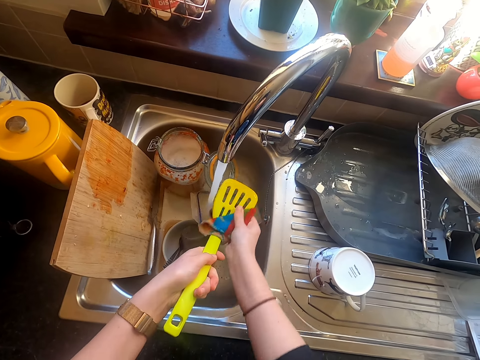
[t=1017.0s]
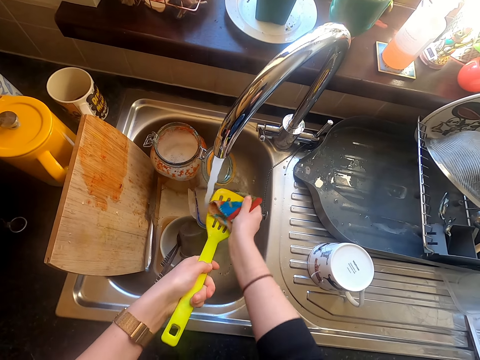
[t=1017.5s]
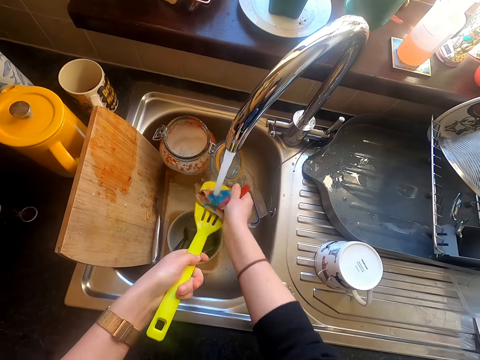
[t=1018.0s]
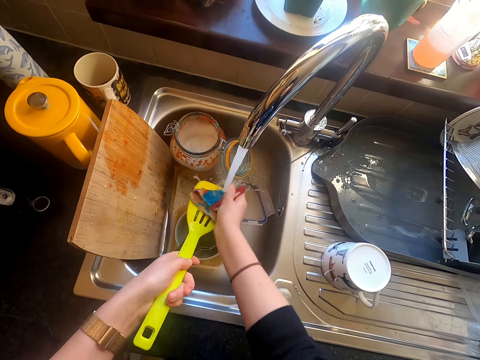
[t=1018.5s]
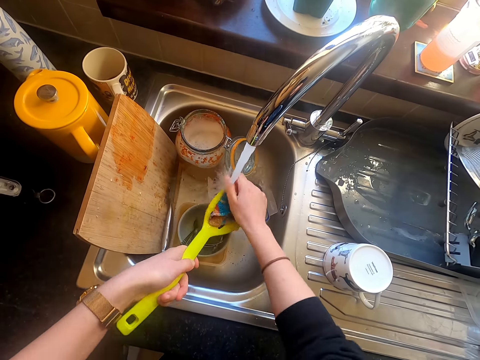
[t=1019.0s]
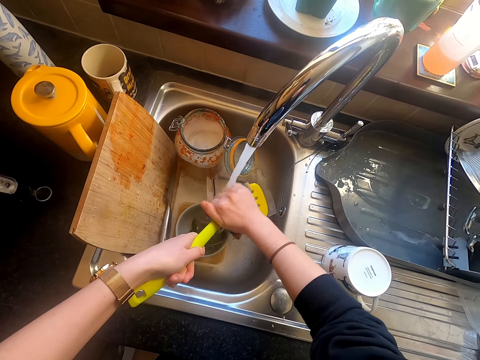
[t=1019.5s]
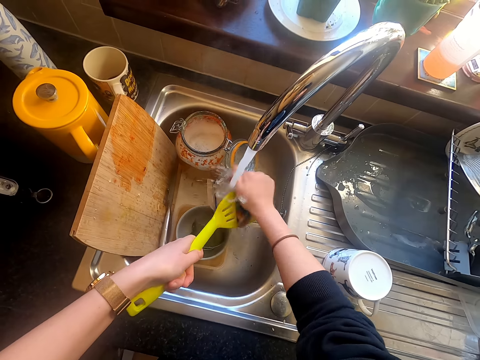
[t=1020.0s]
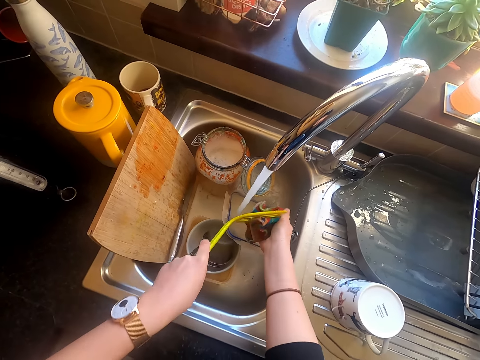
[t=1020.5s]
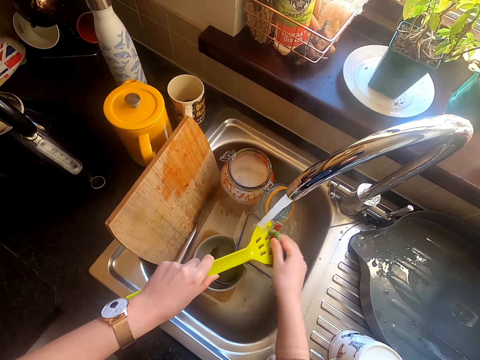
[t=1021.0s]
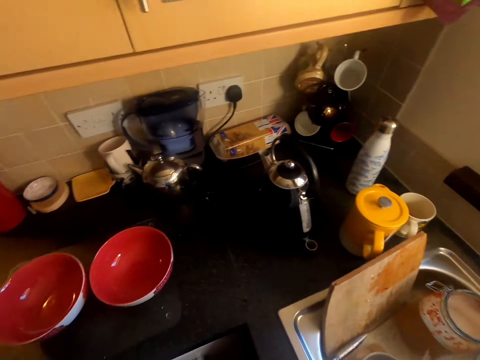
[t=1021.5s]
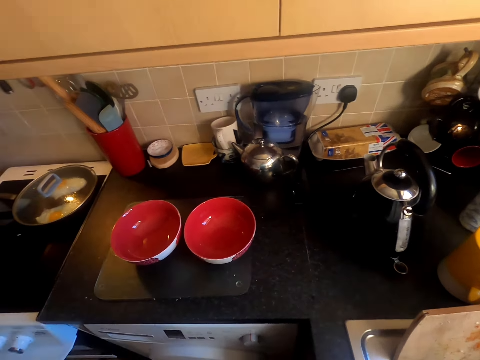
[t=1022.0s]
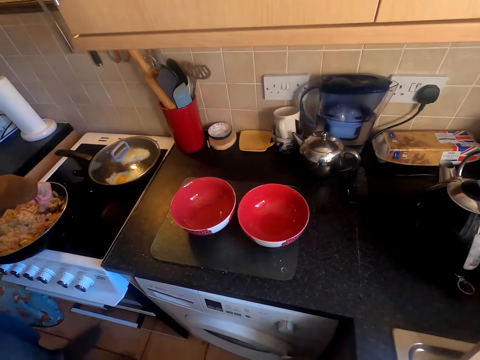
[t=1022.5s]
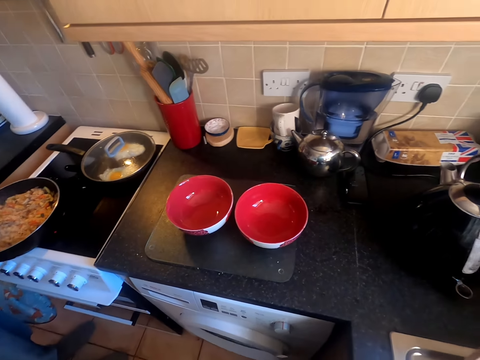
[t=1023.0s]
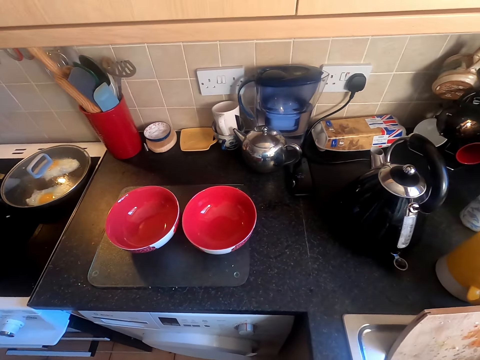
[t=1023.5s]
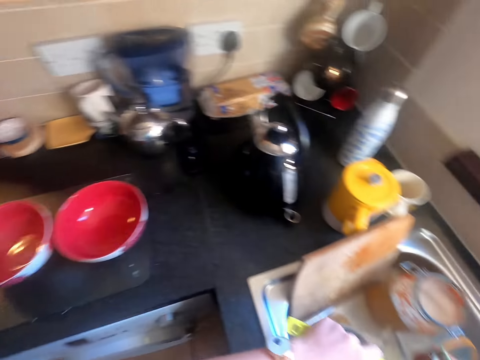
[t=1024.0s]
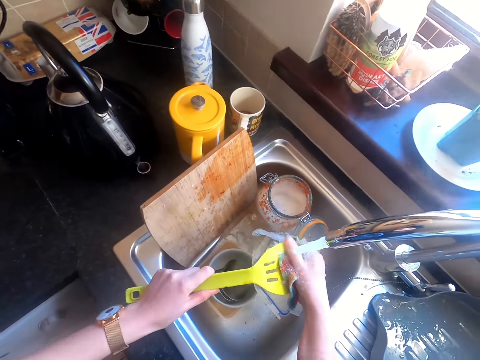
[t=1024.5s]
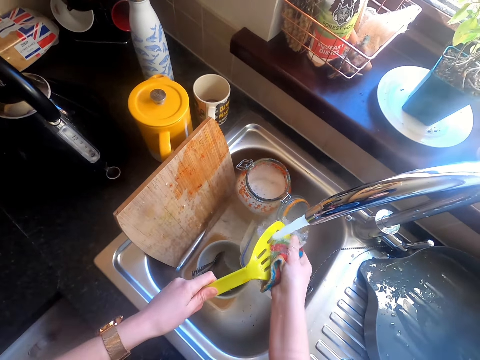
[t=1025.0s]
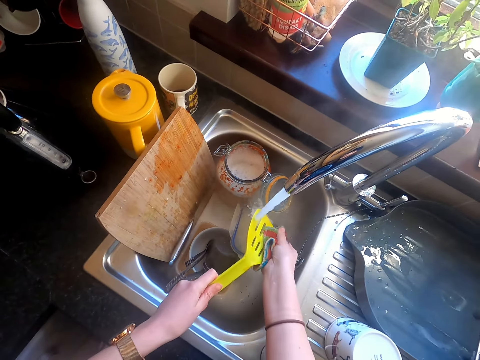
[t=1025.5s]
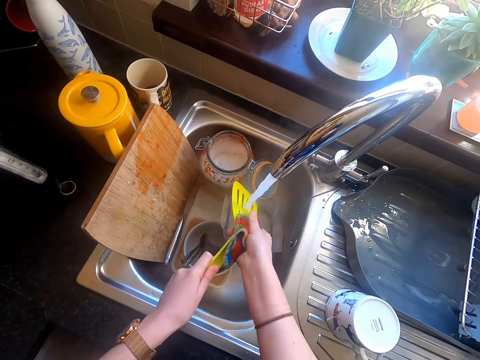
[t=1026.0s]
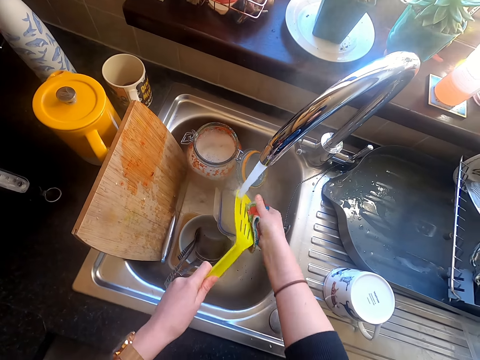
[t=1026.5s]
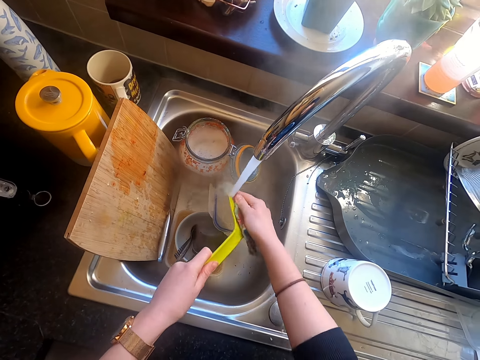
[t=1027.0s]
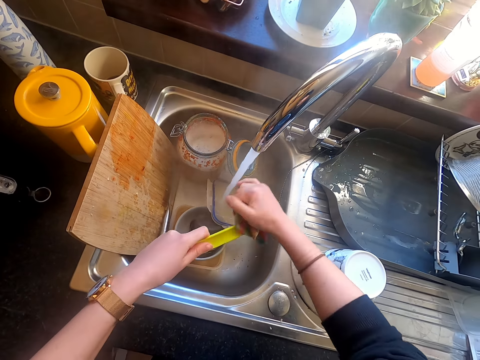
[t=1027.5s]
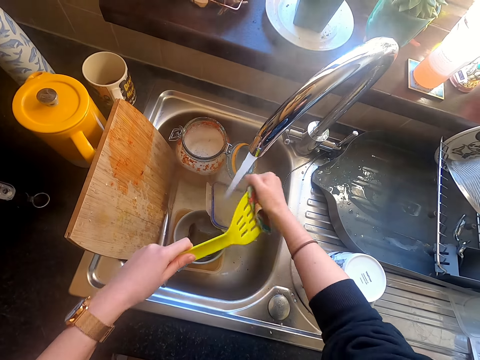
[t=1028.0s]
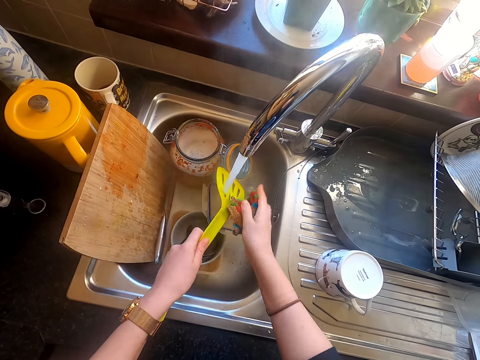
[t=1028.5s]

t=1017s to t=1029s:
The camera wearer looks around. They wash the spatula.

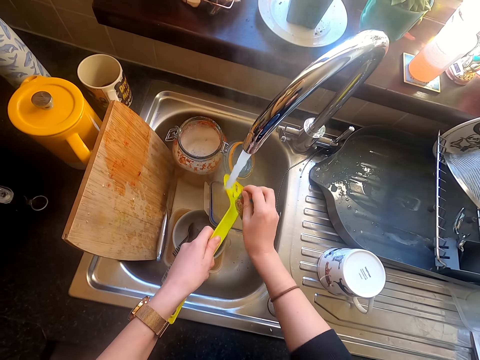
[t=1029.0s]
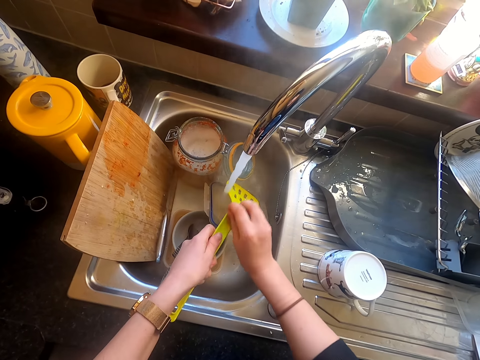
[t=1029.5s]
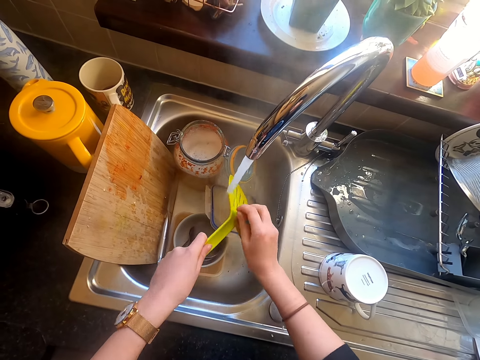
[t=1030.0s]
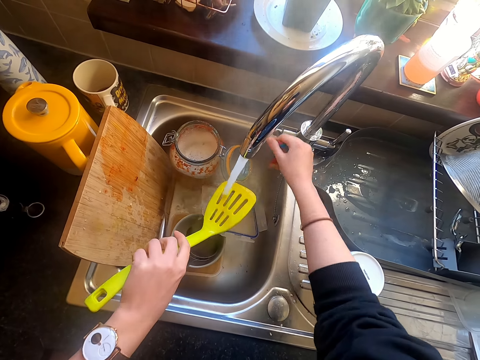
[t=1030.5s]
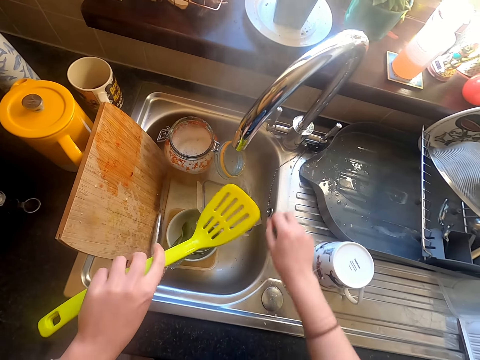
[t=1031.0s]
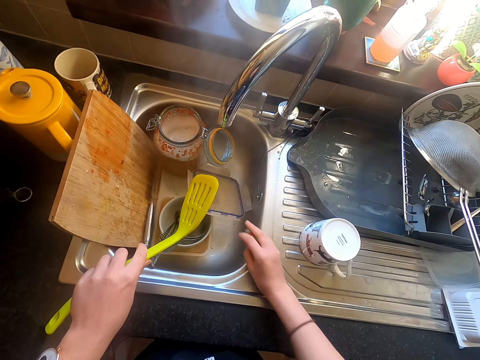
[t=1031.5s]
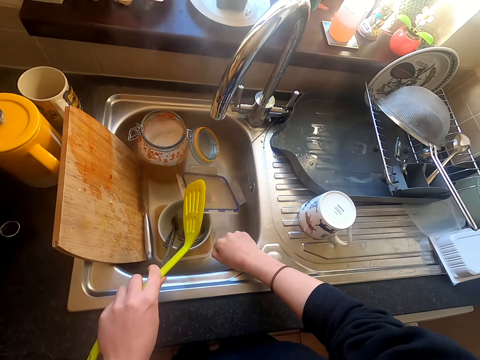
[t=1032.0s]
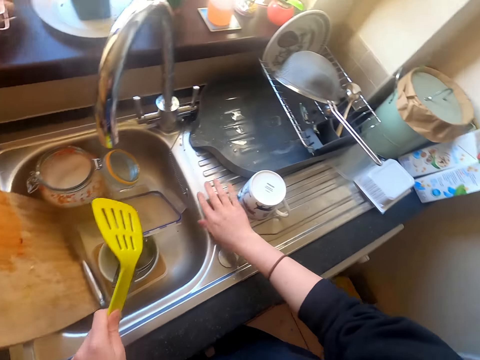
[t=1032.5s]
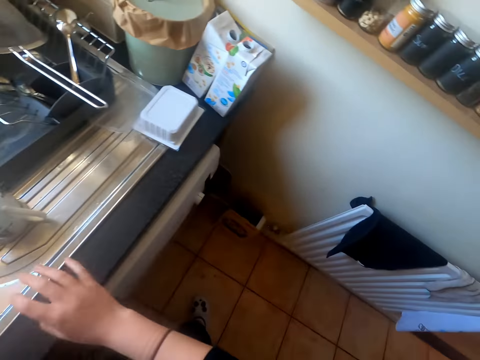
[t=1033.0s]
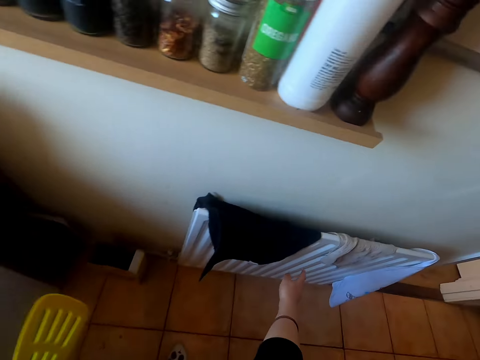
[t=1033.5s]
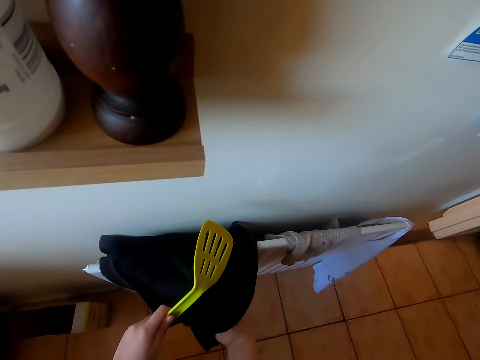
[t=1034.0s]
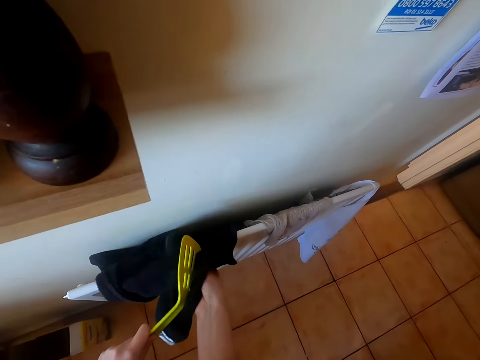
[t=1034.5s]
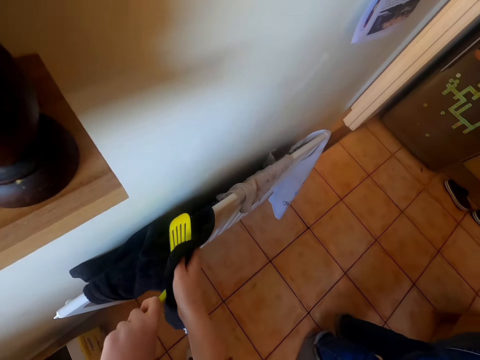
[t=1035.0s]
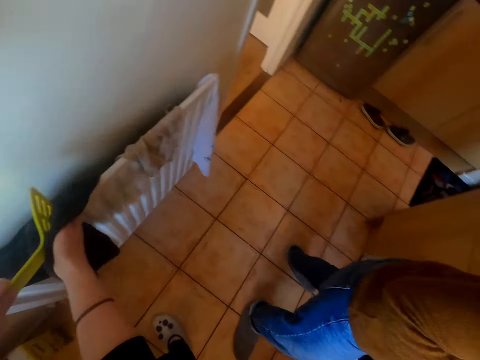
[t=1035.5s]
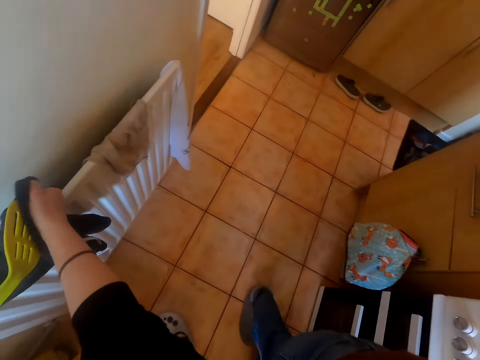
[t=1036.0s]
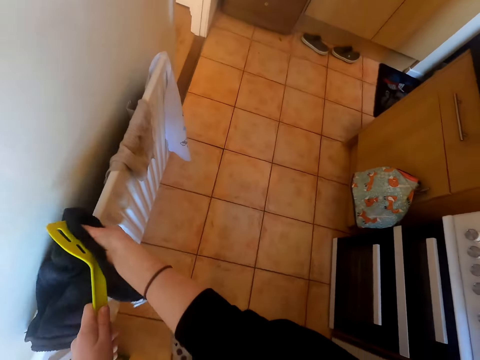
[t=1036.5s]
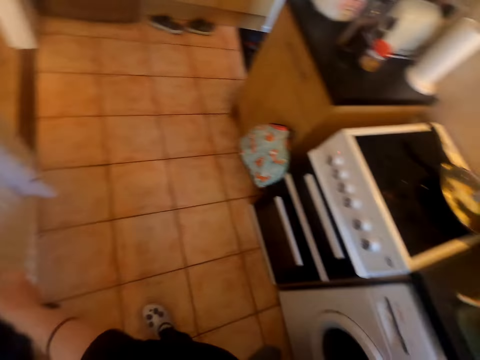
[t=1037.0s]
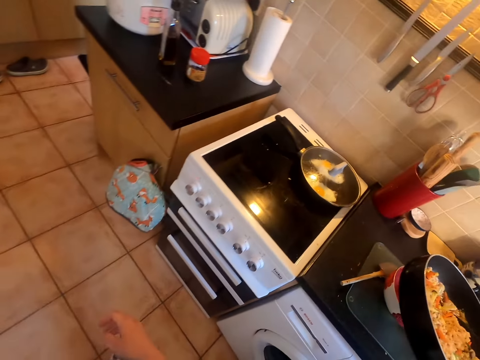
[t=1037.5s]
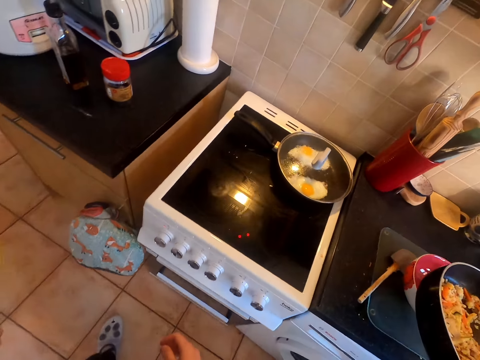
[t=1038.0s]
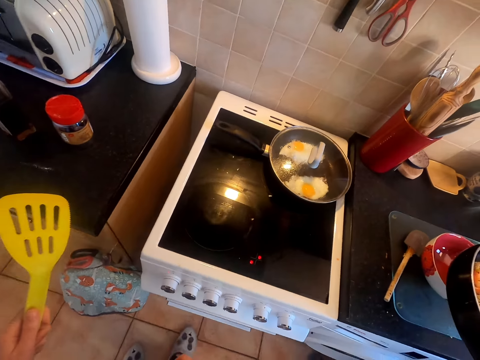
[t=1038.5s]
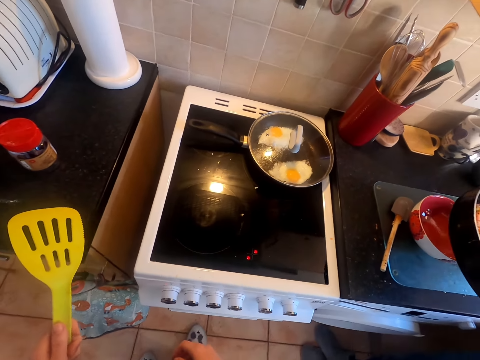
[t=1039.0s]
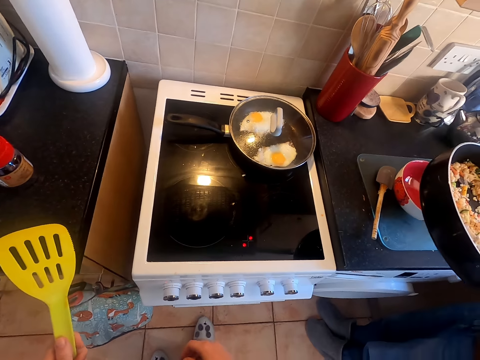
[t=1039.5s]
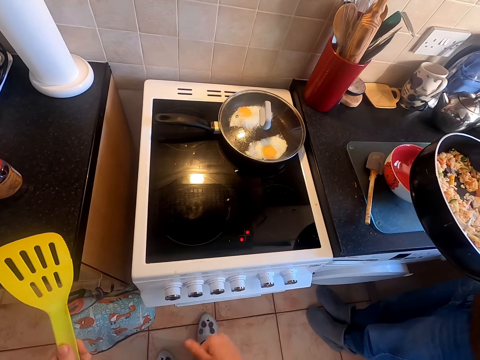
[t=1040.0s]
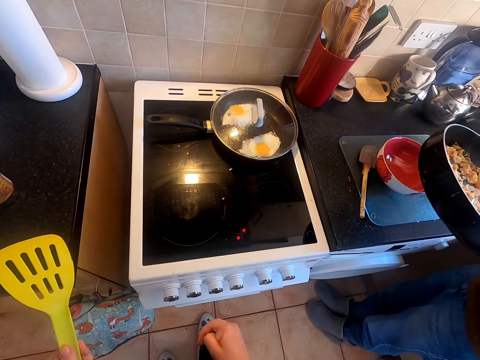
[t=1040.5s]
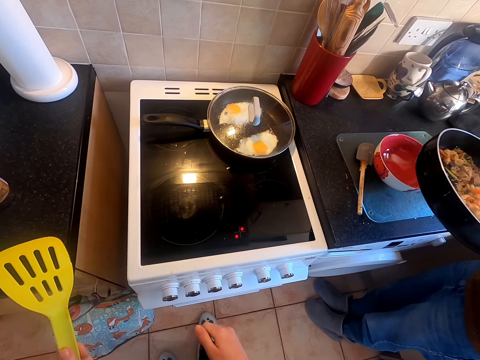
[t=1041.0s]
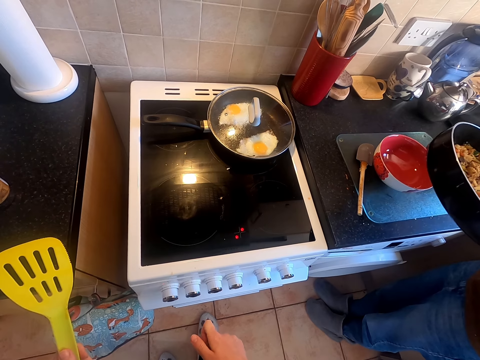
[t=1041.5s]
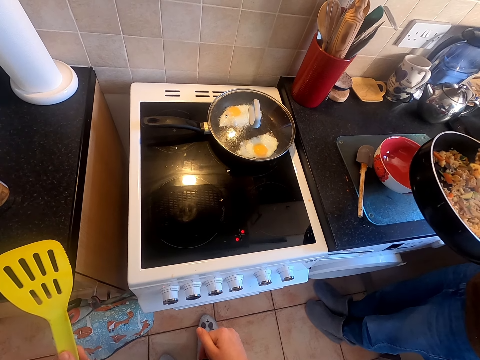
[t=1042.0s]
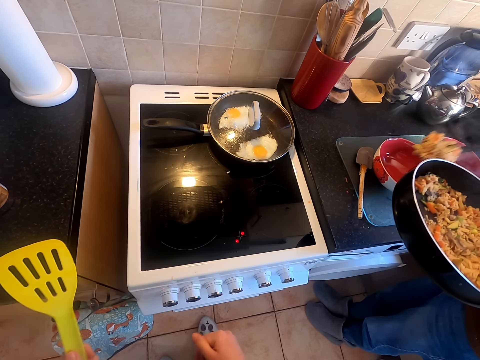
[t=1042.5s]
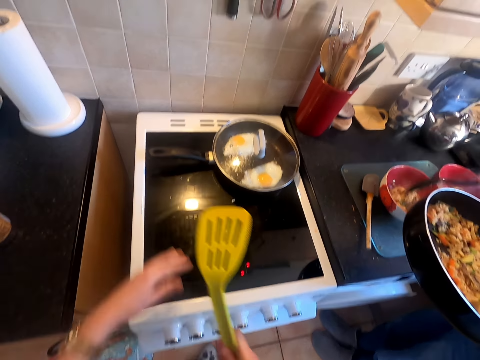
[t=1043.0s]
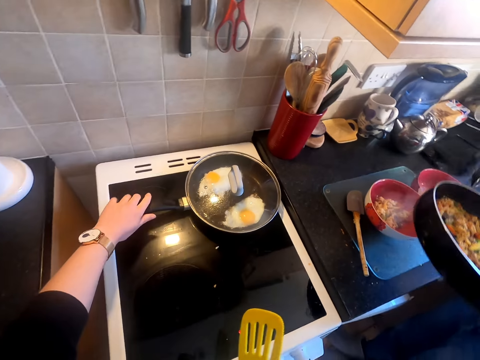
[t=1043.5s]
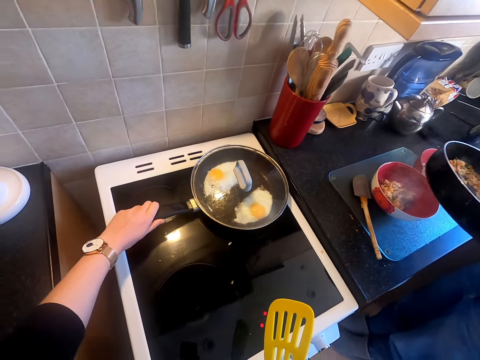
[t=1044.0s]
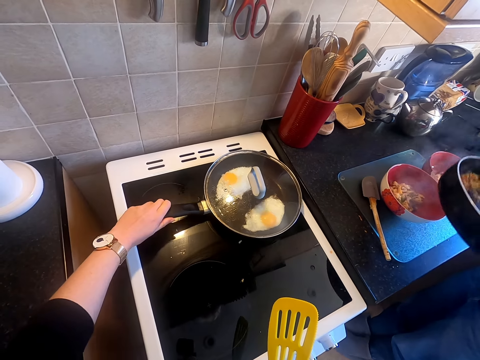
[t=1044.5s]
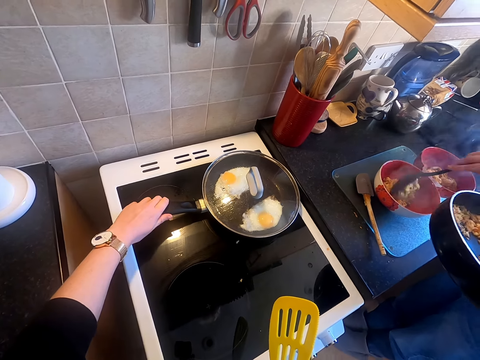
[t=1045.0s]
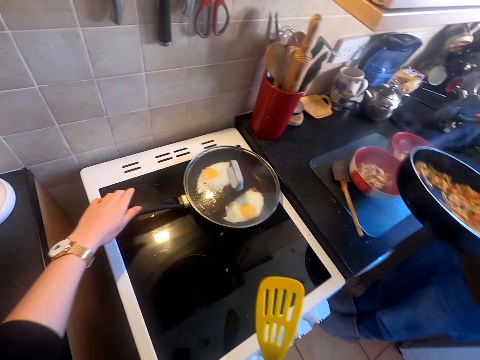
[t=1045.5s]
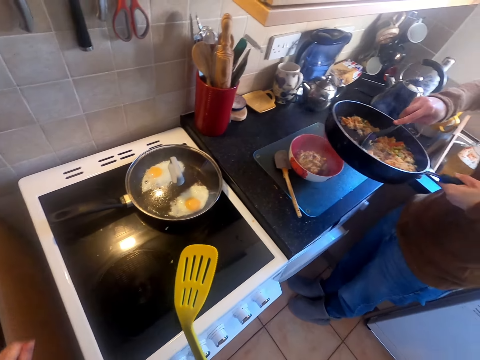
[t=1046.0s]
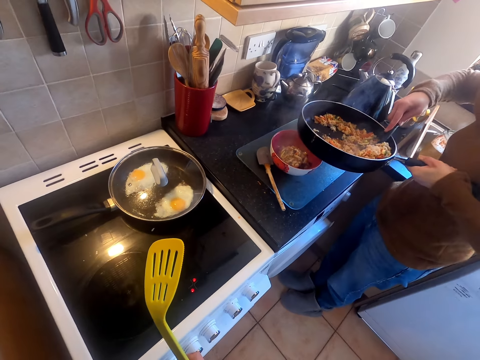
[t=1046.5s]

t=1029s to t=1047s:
The camera wearer turns off the sink tap. They place the cleaning cloth on the sink area. They squeeze the dish scrubber. They drop the dish scrubber on the counter. They wipe the spatula with the towel. They walk around. A lady serves food. She serves food again. The camera wearer moves the frying pan. They hold the frying pan handle.
